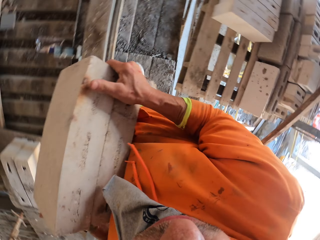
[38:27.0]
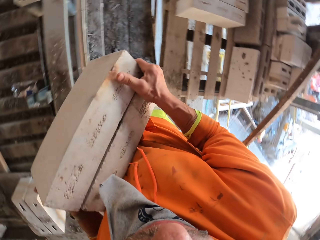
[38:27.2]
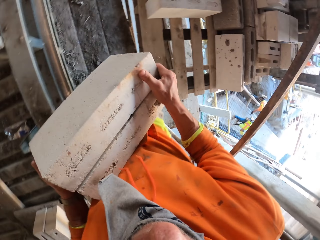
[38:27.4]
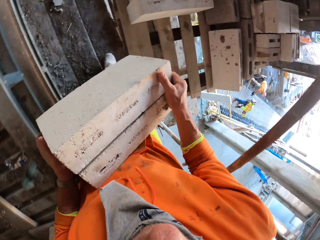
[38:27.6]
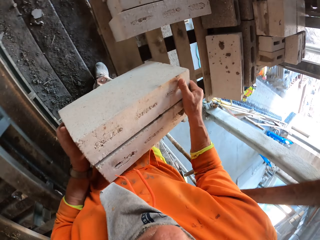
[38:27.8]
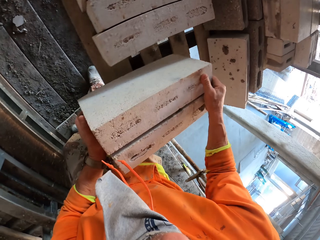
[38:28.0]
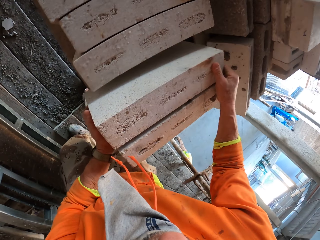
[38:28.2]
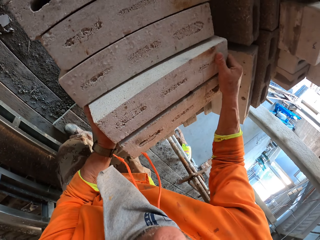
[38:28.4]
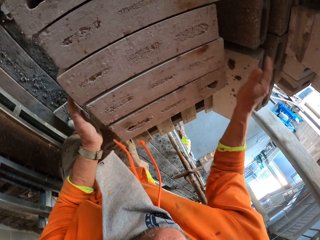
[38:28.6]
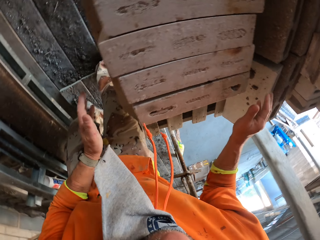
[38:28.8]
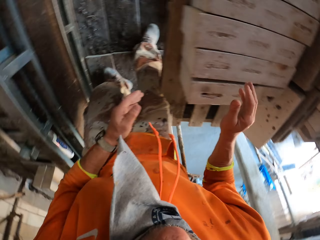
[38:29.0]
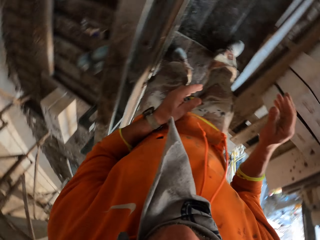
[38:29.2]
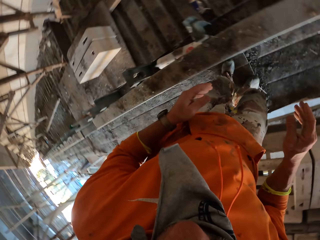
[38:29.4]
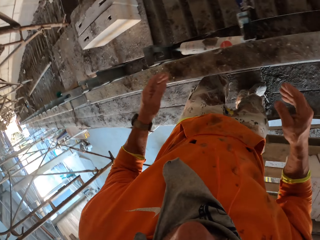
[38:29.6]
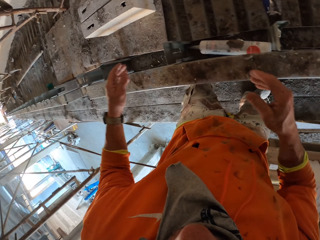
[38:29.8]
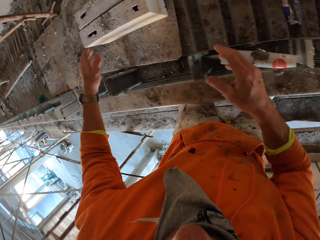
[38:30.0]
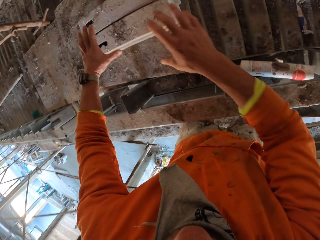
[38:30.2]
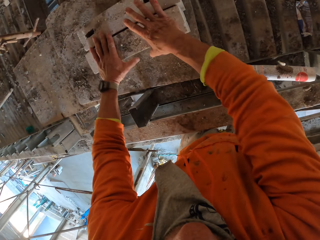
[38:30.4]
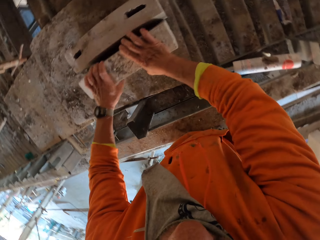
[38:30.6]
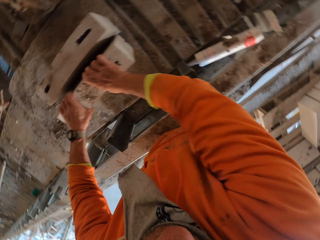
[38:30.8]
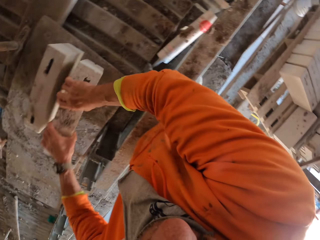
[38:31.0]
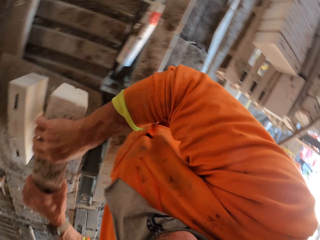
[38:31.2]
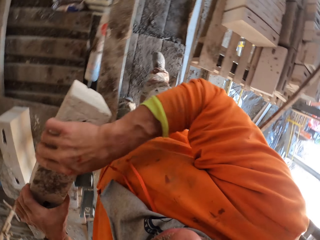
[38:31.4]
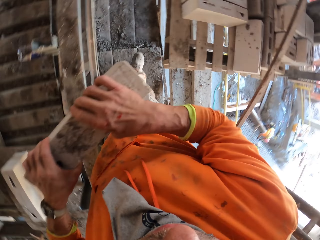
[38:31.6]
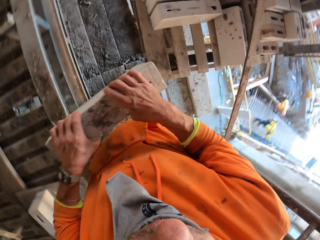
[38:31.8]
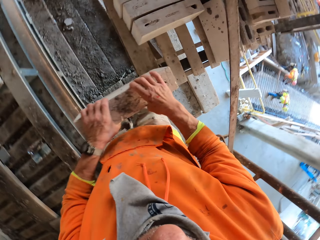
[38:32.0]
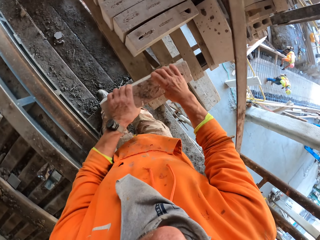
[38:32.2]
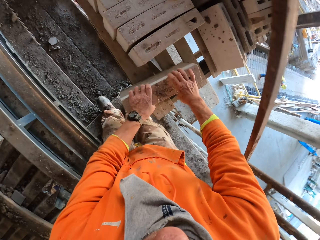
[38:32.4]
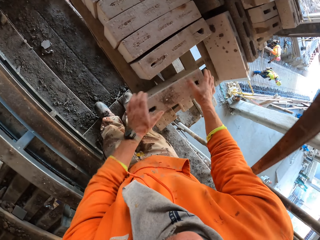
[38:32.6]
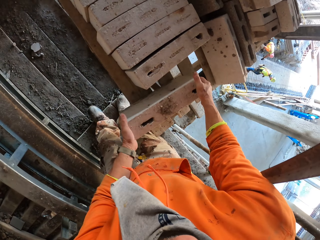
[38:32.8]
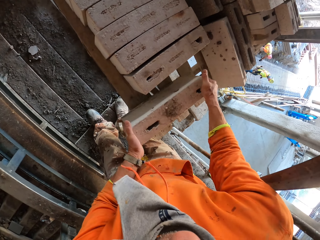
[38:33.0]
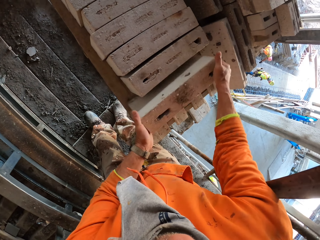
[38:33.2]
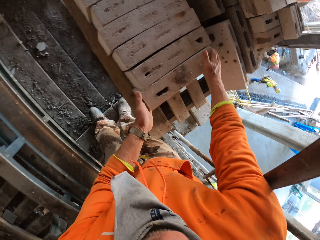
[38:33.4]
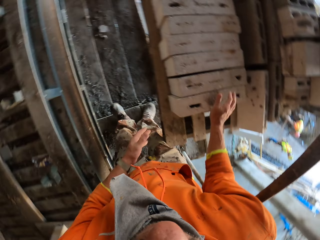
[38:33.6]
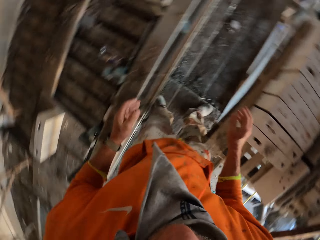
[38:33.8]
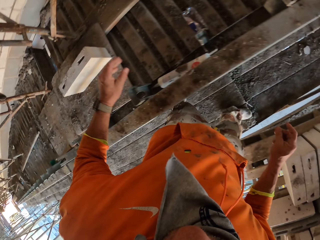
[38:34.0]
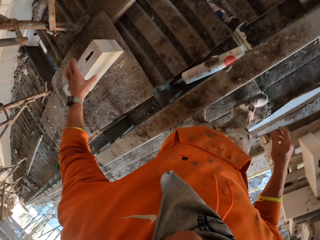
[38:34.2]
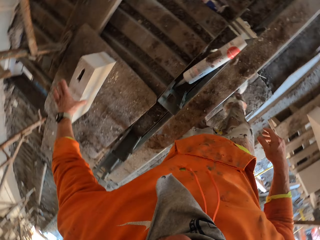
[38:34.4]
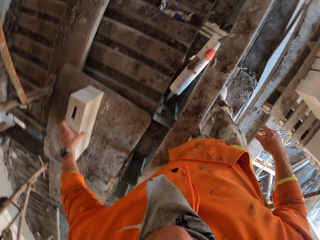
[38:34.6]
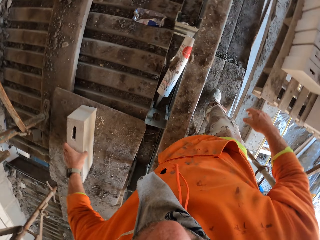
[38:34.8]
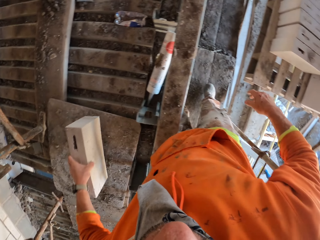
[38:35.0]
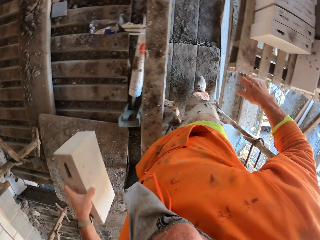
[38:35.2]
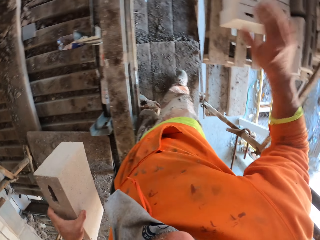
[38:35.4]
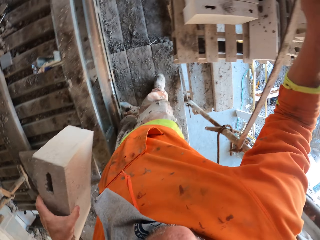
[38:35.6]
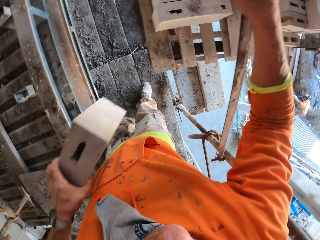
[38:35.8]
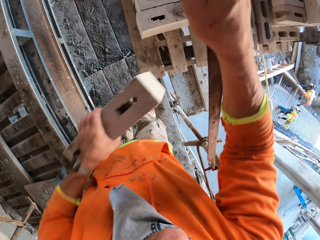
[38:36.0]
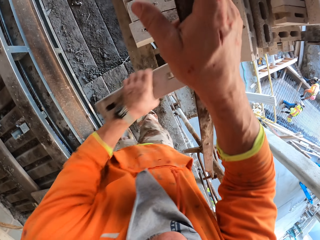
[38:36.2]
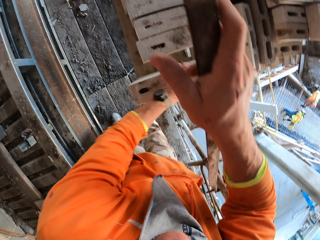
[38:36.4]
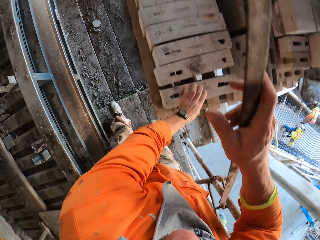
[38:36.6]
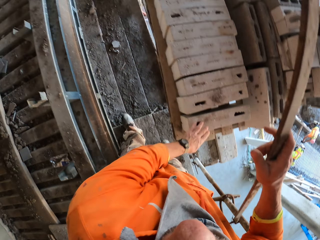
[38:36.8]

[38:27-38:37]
The camera wearer moves around. They turn around. They place bricks on the palette wood. They pick a brick with both hands. They turn around. They place bricks on the palette wood. They reposition a block. They turn around. They pick a brick with the left hand. They hold the scaffolding. They place a brick on the palette wood.

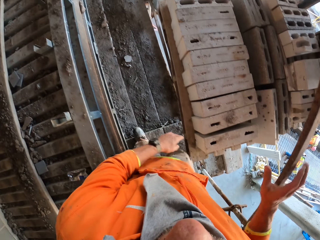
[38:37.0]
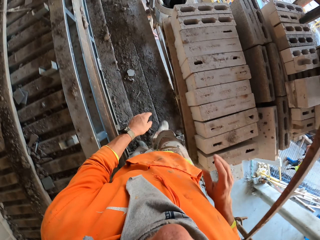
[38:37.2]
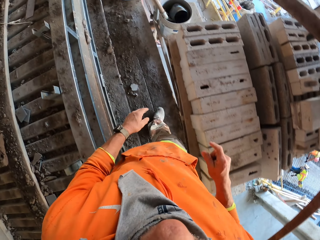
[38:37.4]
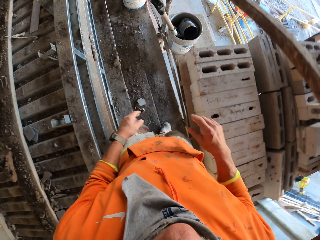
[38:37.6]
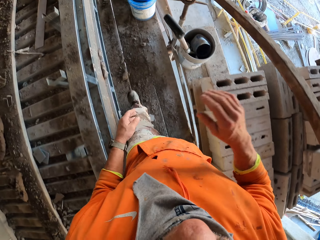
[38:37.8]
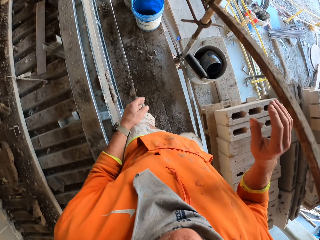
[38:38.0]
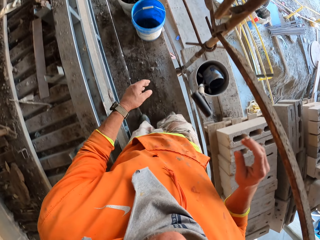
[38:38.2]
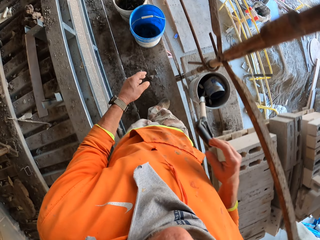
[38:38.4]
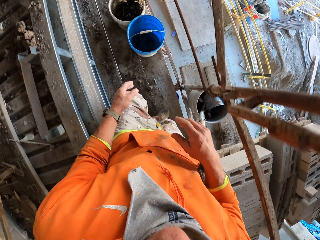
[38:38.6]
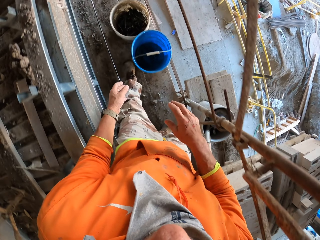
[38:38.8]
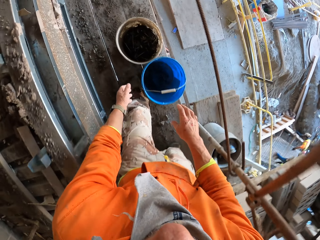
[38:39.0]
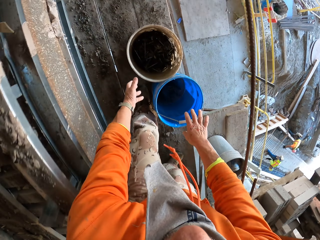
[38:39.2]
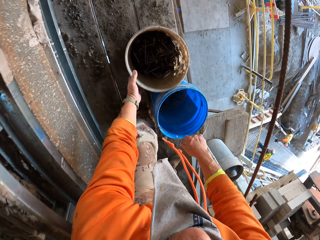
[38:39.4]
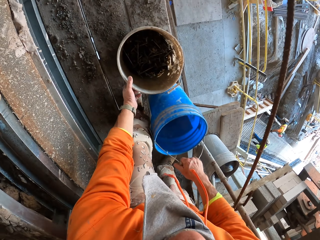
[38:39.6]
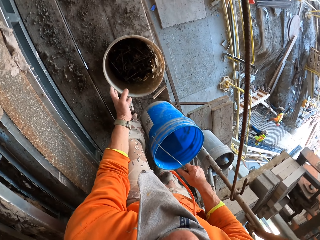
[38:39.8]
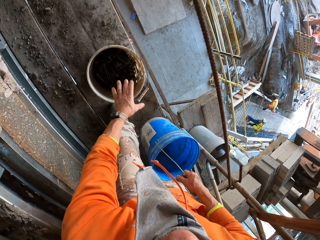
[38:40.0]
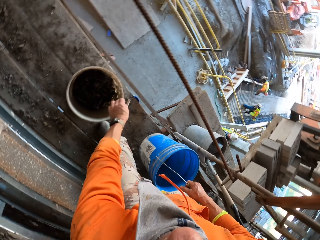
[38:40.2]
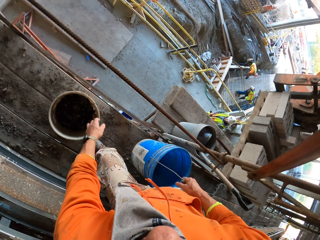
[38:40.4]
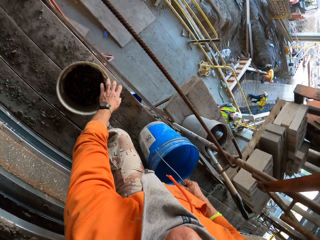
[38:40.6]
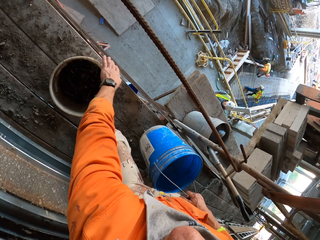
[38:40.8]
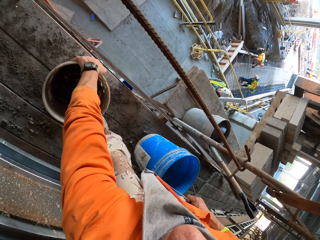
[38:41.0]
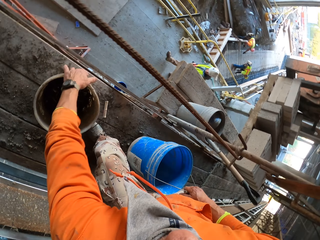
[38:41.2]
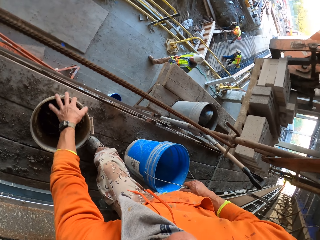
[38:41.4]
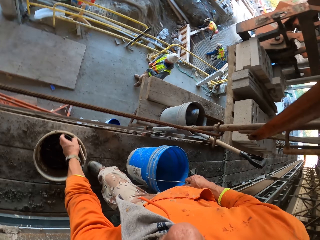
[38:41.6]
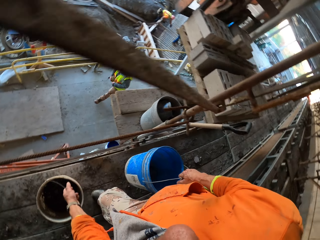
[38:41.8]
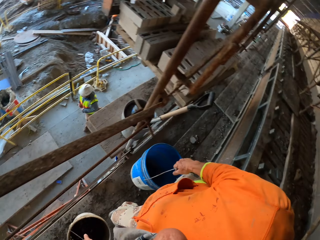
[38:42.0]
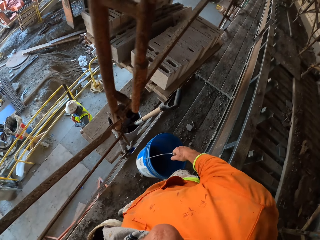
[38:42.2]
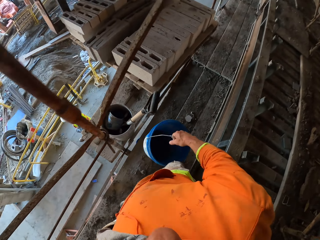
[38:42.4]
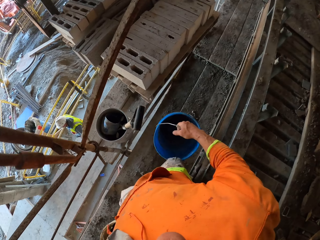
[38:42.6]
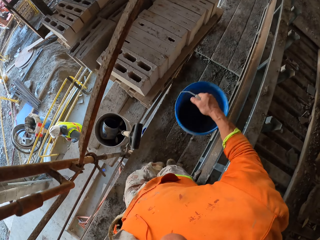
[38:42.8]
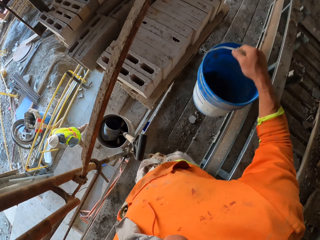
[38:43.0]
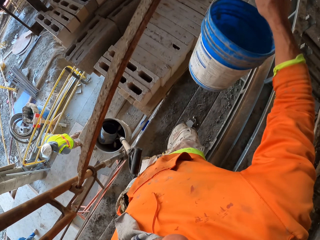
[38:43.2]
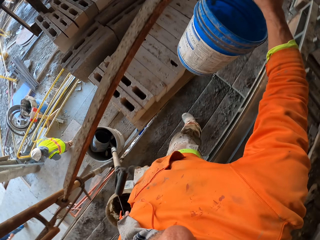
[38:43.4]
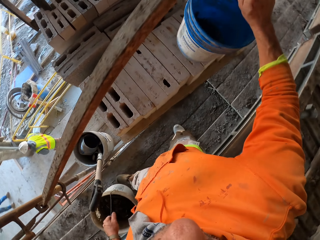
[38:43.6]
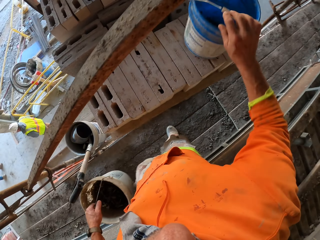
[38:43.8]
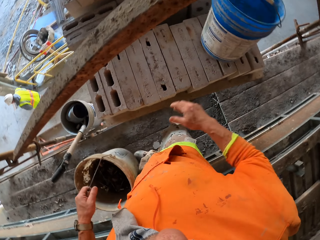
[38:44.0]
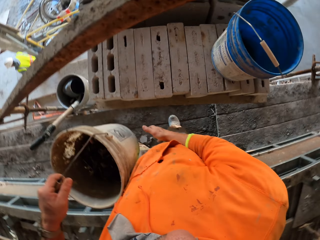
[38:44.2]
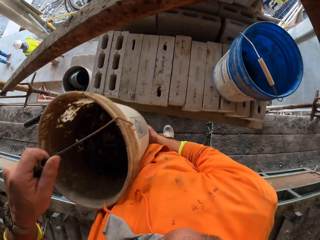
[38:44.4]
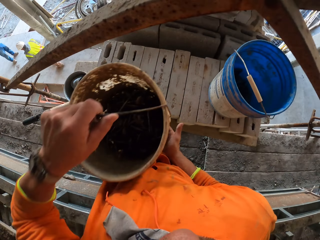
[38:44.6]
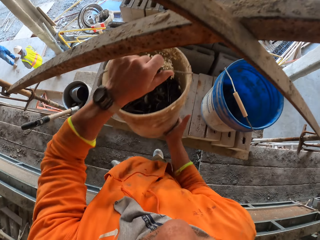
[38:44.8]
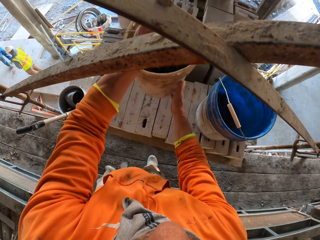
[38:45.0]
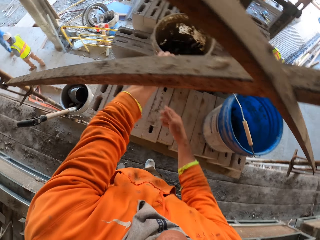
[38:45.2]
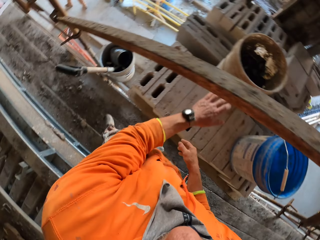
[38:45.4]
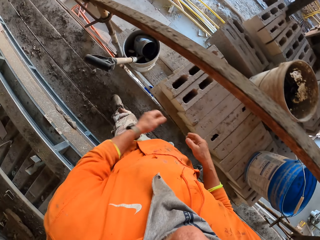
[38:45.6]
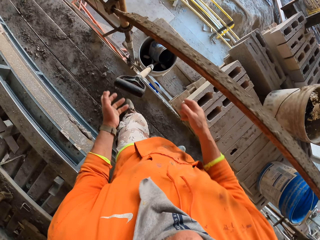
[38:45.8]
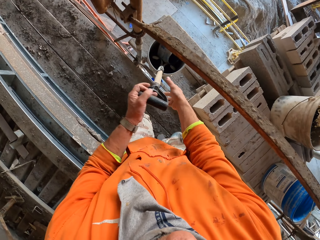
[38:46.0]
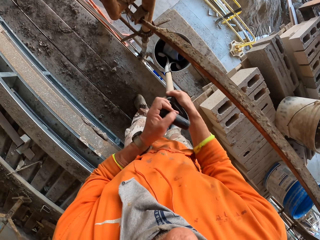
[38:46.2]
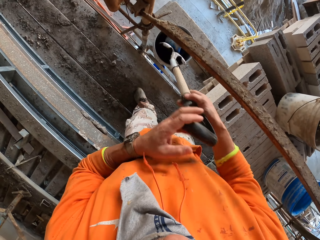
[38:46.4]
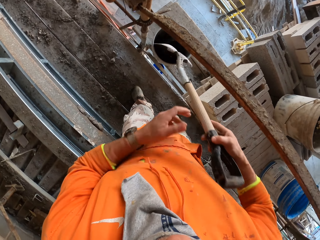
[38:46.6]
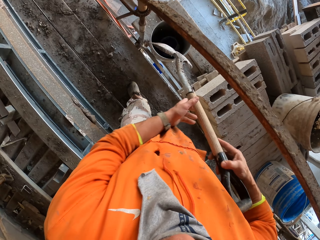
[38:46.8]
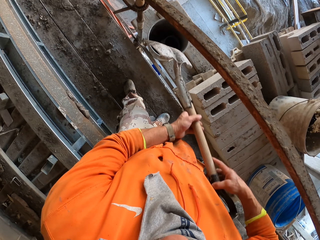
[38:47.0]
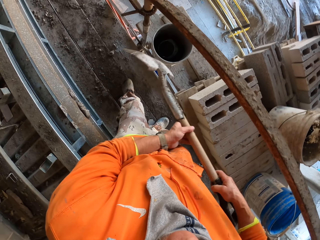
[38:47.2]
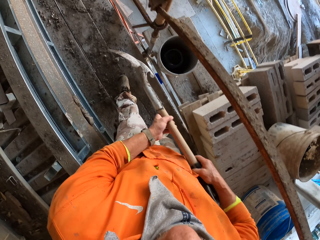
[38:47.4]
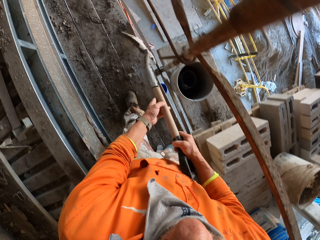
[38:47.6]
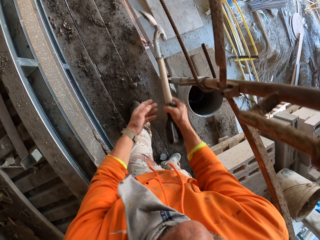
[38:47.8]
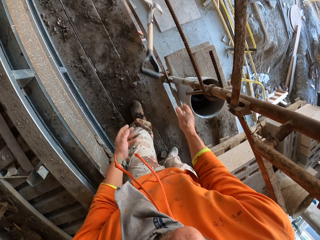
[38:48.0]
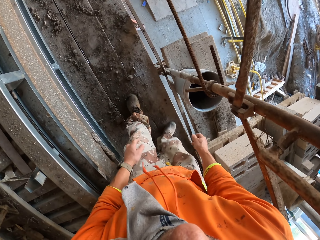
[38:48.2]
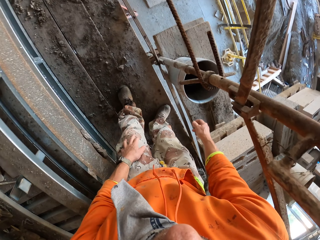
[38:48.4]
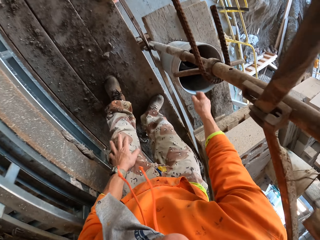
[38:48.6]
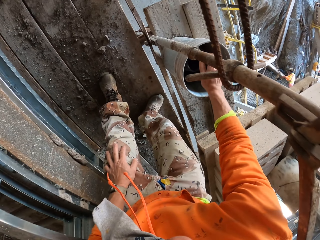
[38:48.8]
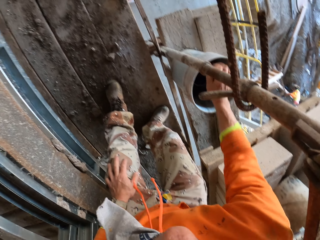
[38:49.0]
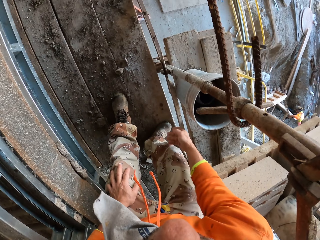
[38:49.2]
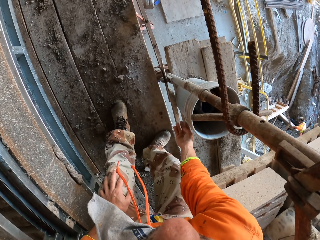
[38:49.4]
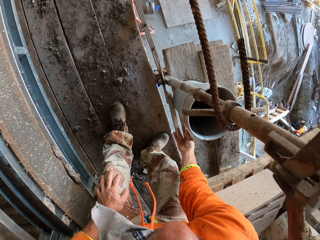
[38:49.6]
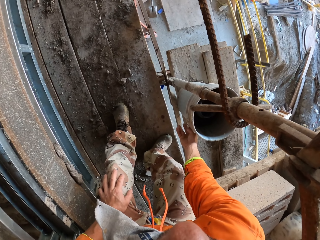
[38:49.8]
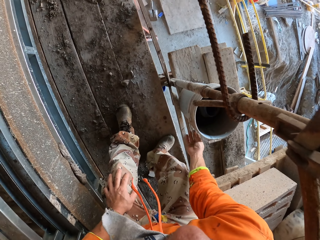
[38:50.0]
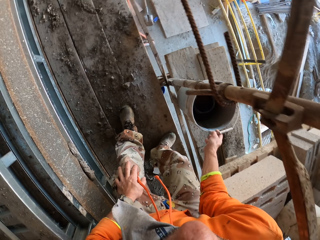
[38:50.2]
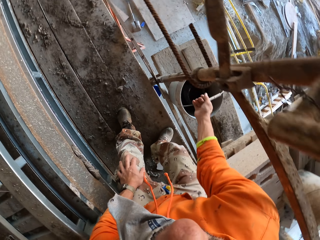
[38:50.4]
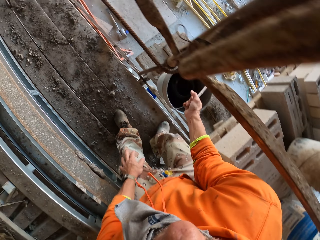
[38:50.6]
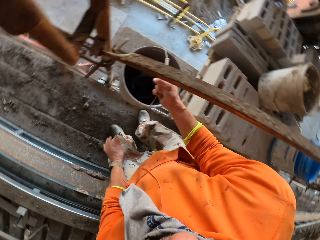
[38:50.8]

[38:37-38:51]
The camera wearer walks around. They hold buckets. They pick the buckets with both hands. They lift a bucket. They lift a bucket again. A man walks around. The camera wearer drops a bucket. They place the buckets on the bricks. They pick a spade. They hold the spade. They throw the spade down. They touch a bucket. They pick a bucket.
